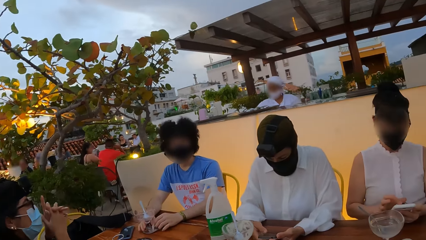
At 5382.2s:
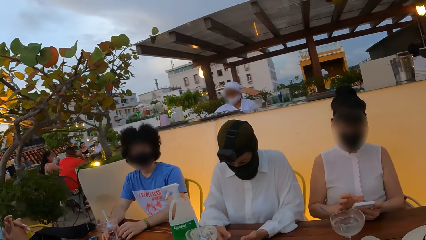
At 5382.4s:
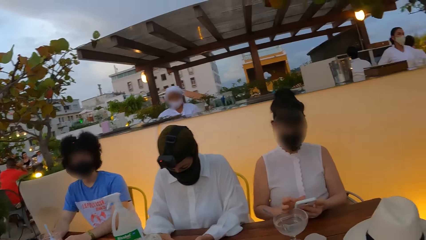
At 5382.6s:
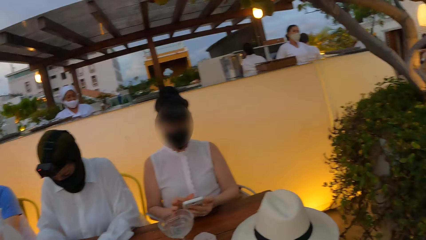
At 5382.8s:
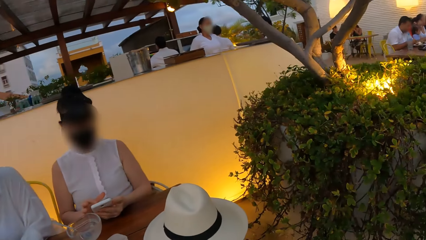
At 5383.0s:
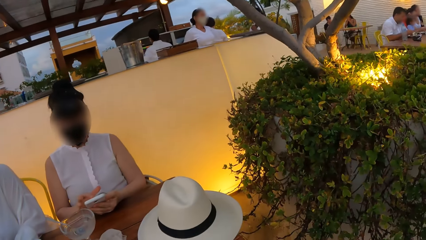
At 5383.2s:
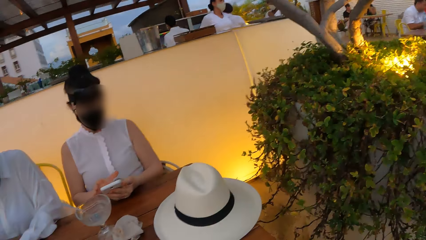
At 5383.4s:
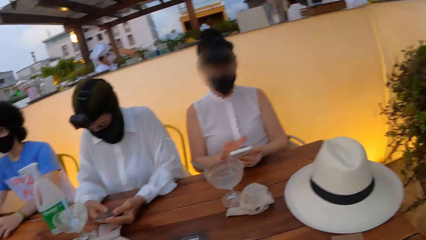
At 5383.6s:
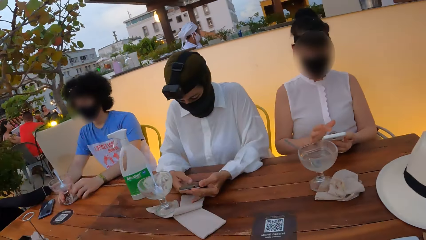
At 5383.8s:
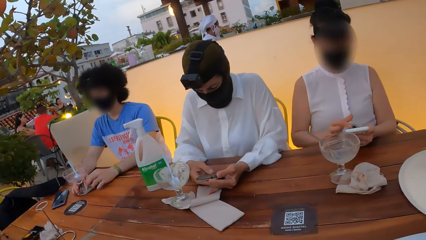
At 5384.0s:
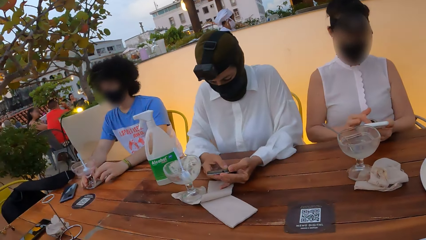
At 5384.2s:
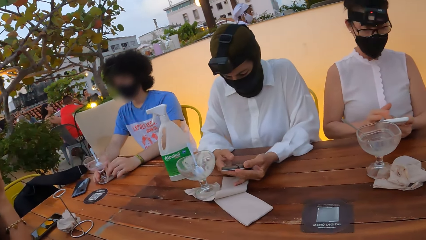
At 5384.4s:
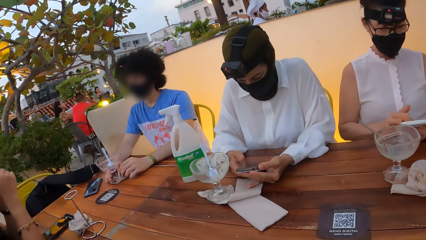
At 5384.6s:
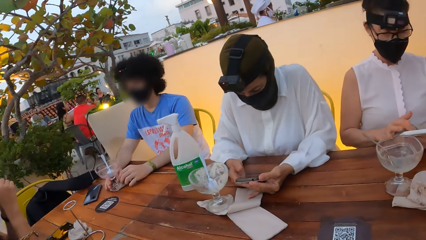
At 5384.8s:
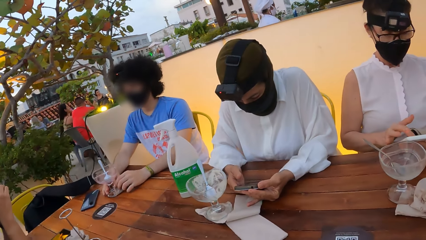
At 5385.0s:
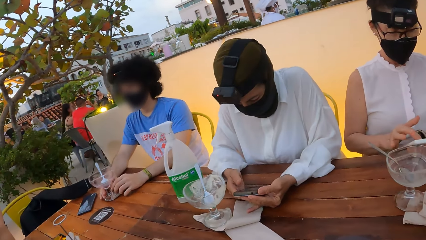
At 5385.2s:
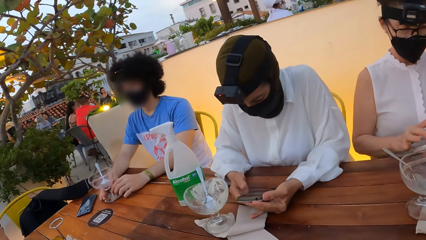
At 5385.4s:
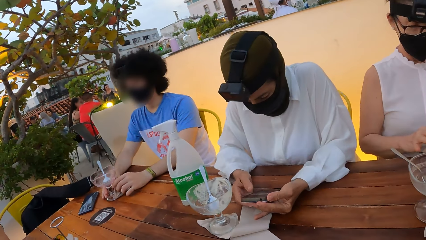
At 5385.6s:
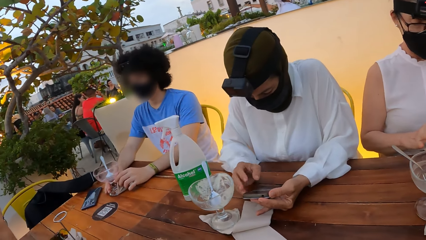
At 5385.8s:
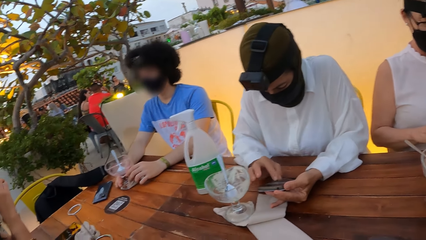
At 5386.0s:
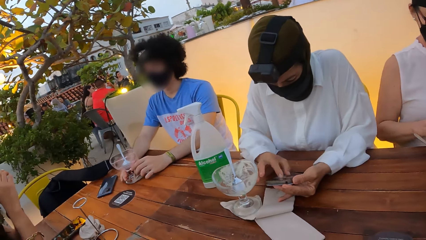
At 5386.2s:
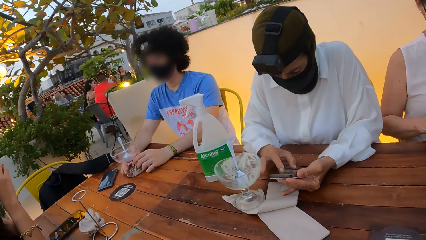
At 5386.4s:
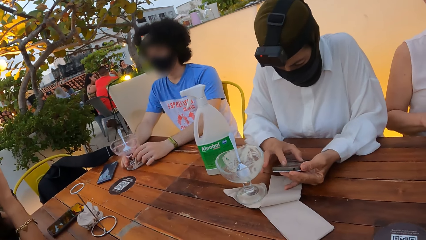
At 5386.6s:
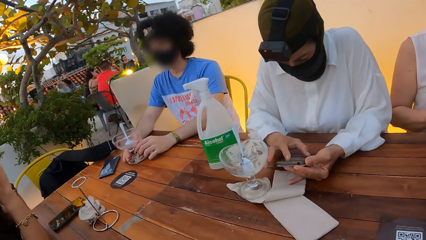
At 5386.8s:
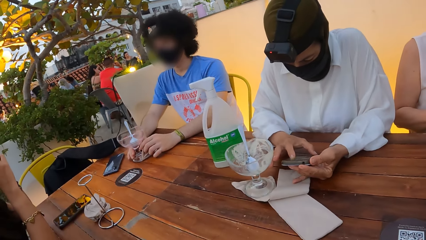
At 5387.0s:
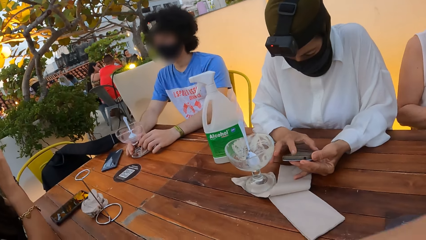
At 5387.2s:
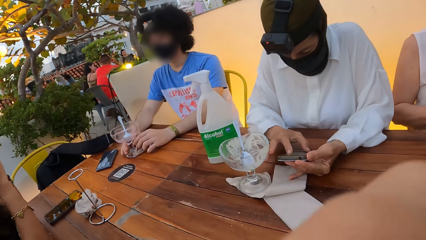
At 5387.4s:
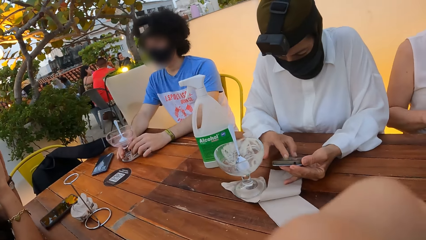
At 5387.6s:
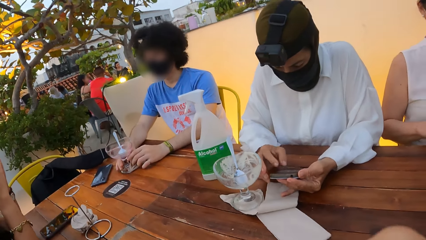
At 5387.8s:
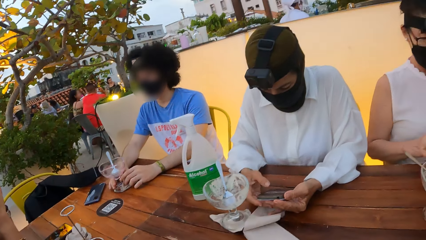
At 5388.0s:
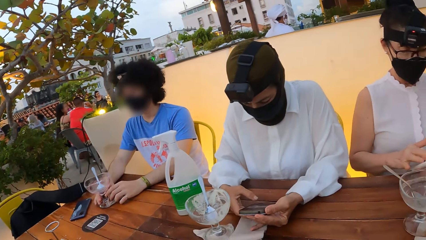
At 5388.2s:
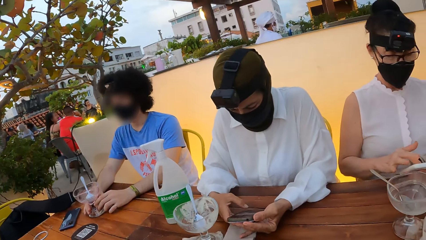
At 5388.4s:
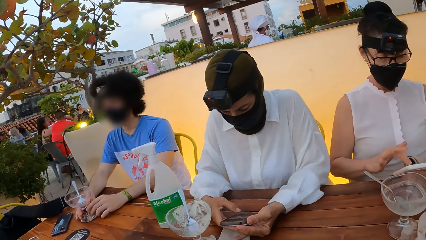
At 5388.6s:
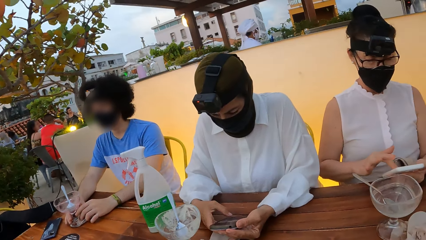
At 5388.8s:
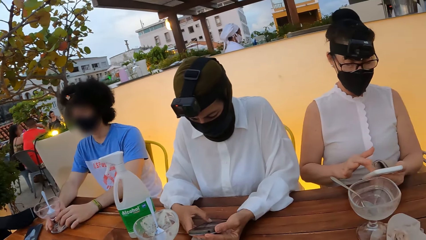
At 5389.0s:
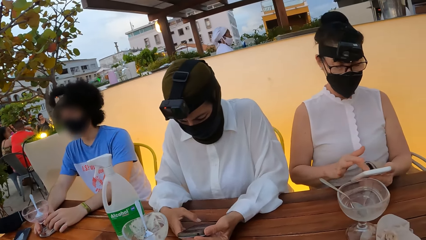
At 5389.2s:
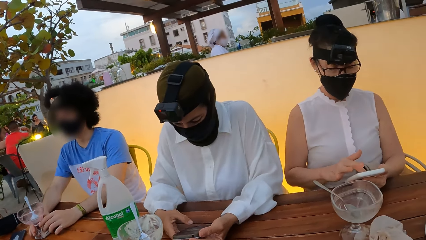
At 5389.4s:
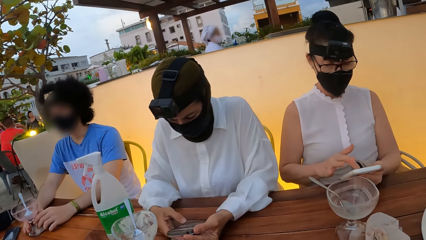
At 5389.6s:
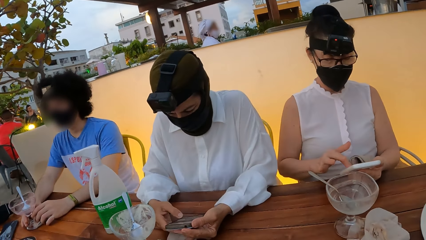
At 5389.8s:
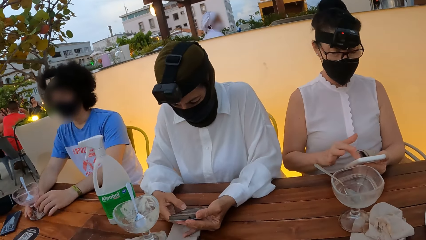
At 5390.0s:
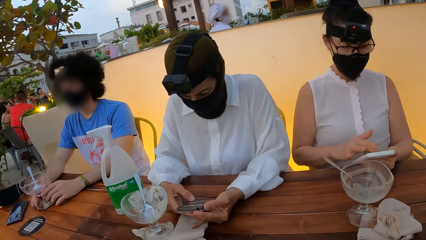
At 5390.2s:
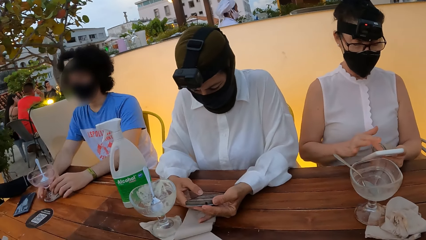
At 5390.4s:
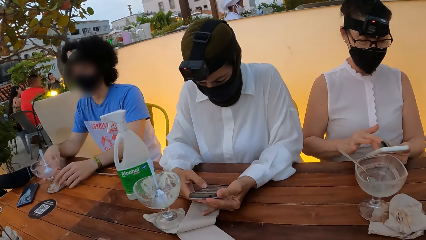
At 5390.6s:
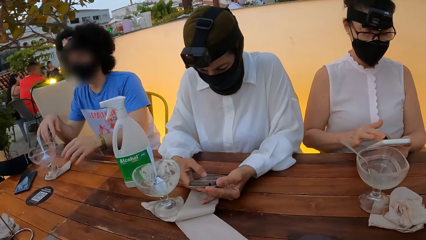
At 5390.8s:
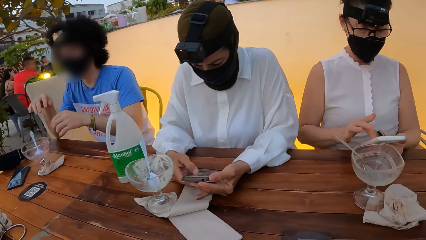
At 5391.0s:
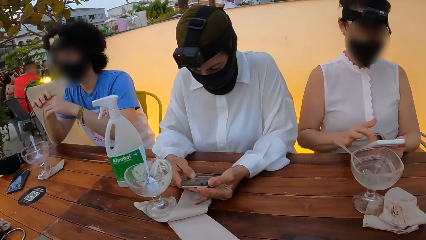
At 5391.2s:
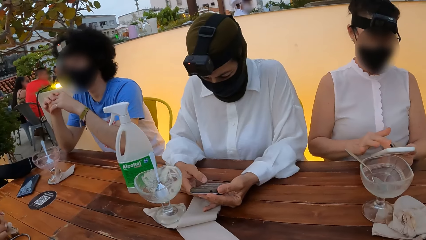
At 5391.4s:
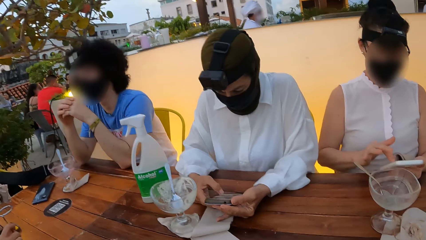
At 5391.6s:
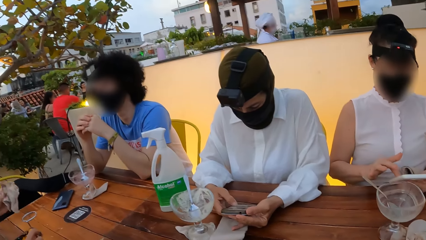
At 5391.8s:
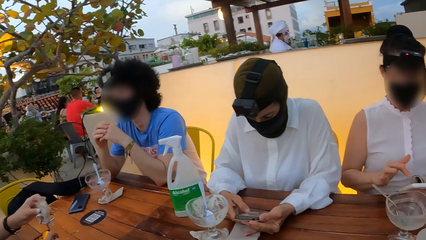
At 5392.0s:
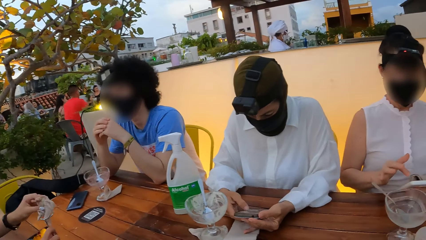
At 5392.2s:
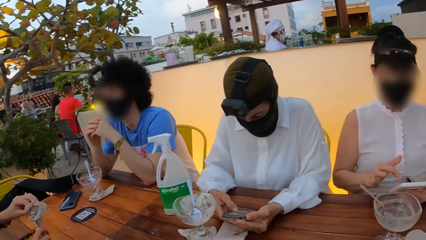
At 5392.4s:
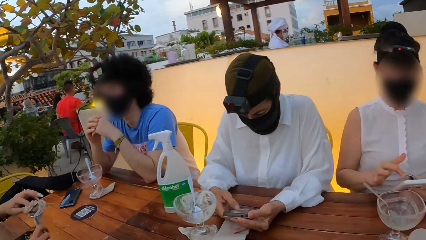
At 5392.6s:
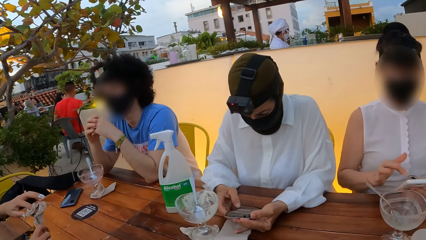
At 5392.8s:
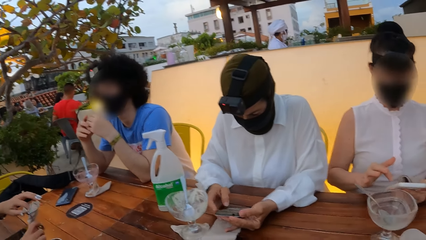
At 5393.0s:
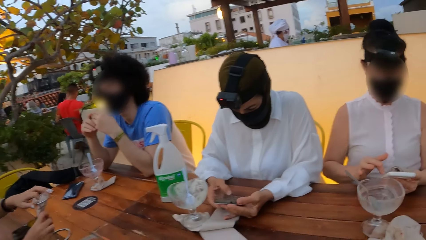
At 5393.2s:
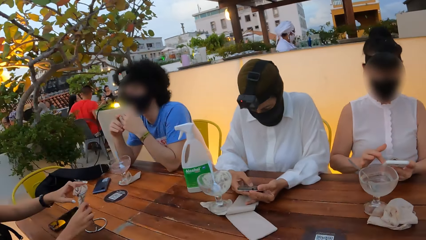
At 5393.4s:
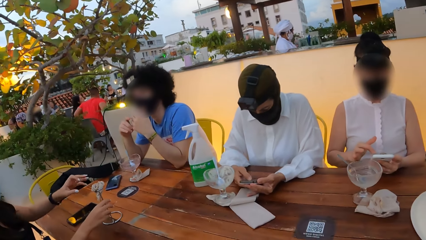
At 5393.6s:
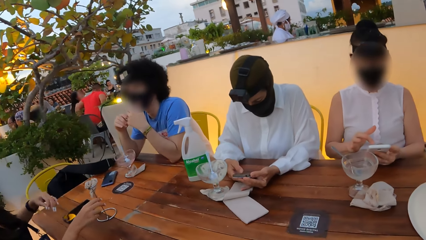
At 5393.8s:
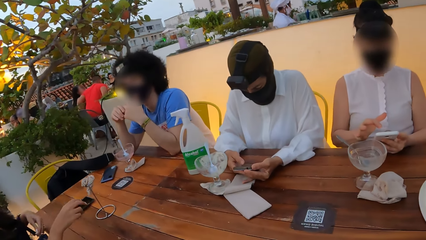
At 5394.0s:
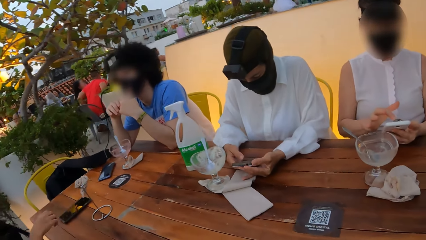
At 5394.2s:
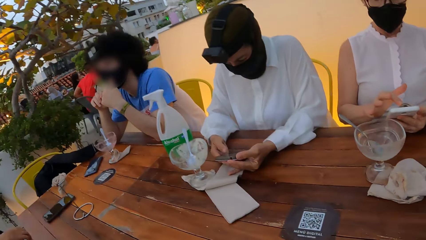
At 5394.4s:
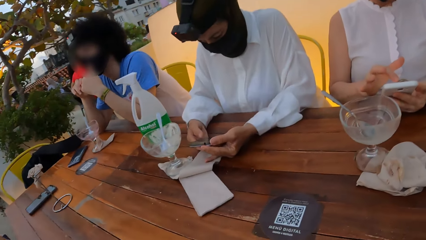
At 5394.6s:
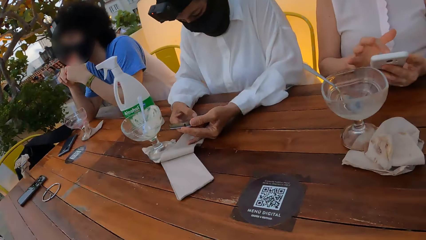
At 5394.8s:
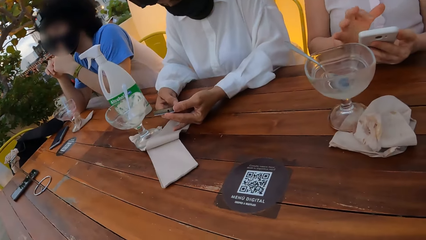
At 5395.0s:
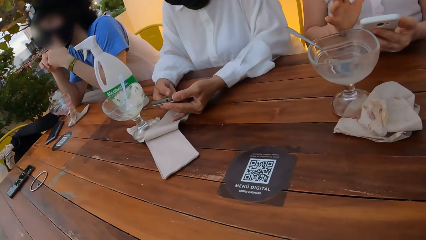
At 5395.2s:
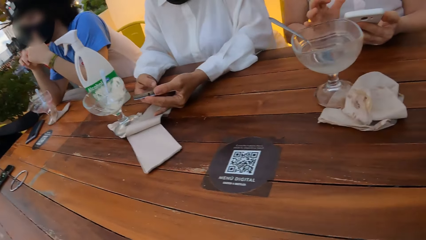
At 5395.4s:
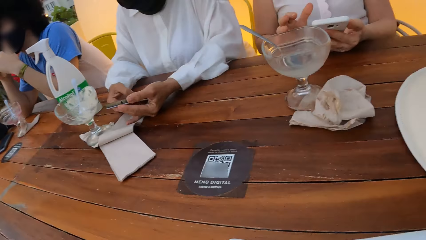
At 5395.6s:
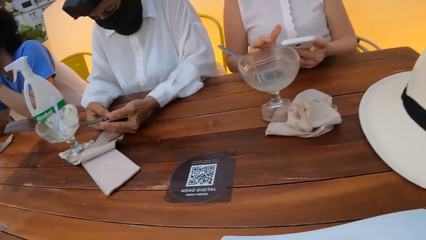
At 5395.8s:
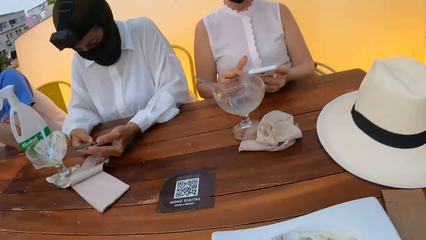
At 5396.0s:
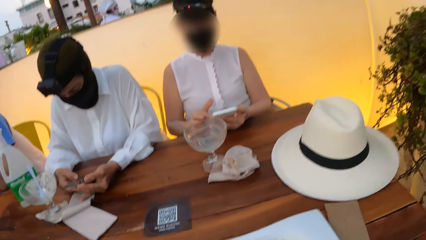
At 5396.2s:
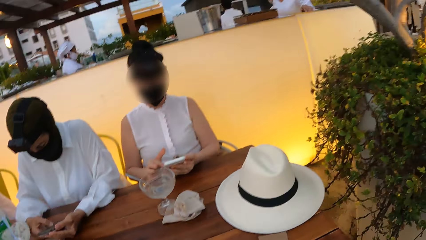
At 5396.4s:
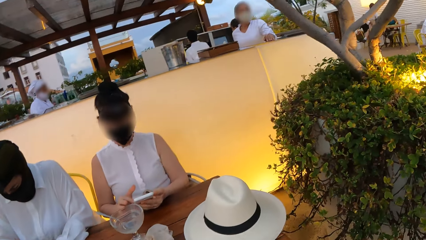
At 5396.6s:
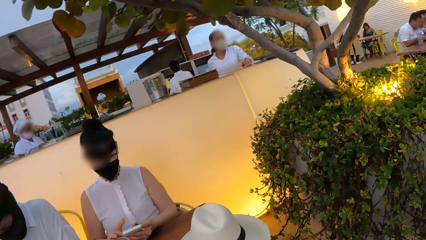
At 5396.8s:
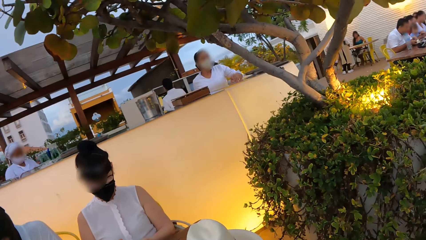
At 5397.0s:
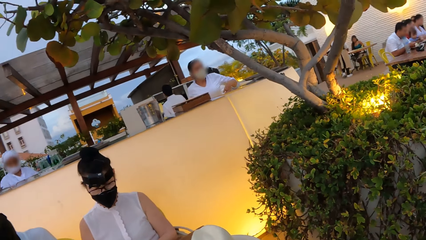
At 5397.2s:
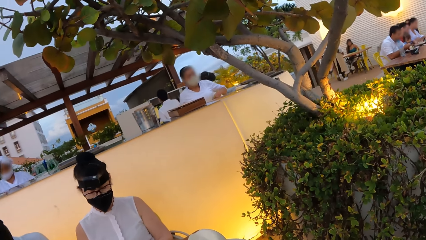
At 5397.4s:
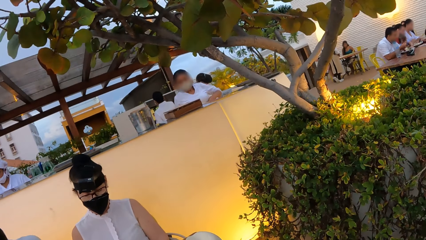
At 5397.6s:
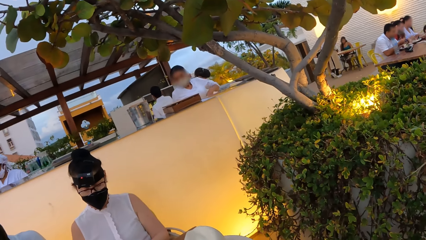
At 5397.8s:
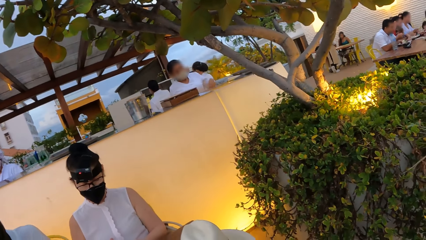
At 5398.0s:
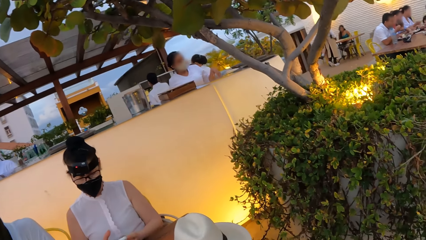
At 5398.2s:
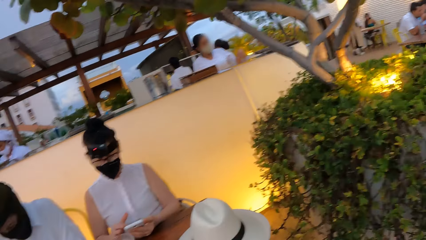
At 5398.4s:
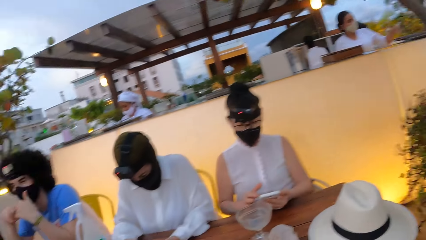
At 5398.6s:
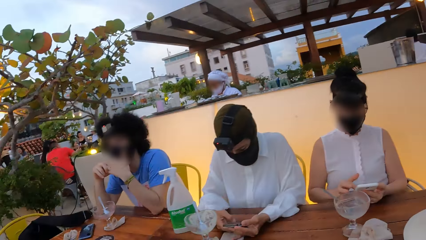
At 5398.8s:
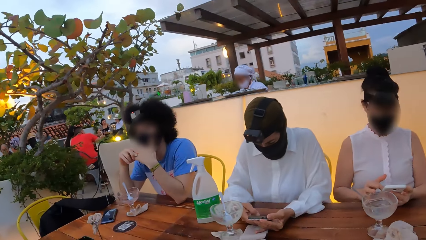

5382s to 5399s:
The camera wearer looks around. A woman uses a phone. The camera wearer moves the right hand. Another woman uses a phone. A man puts hands on the table. The camera wearer moves closer to the table. They look around.
